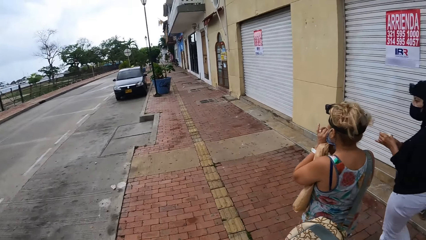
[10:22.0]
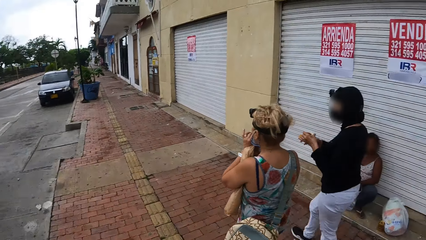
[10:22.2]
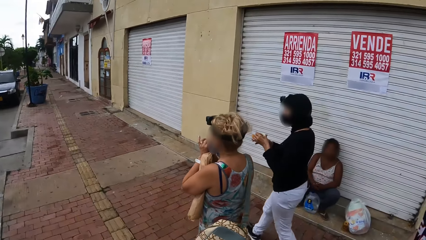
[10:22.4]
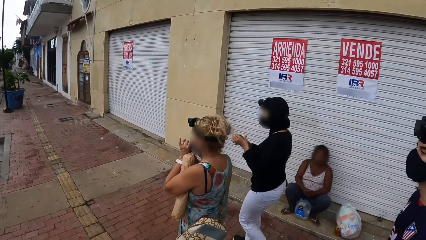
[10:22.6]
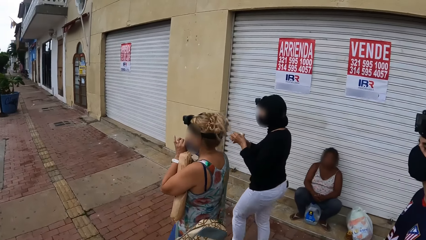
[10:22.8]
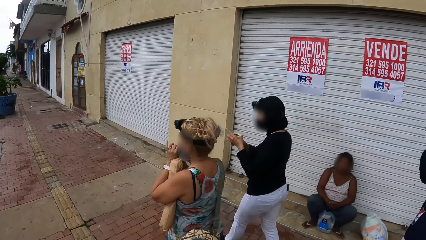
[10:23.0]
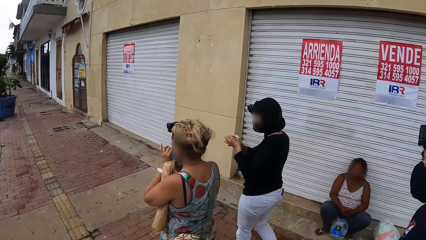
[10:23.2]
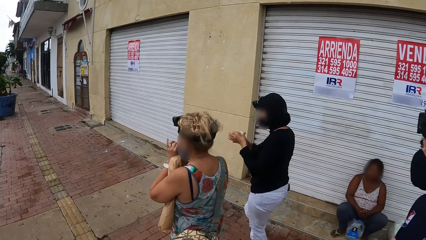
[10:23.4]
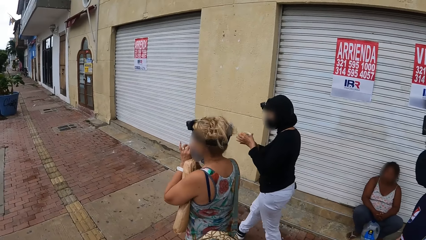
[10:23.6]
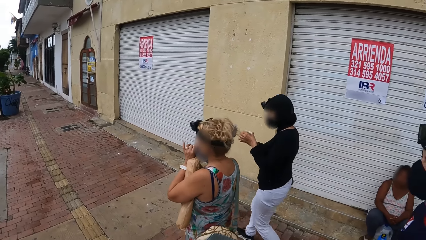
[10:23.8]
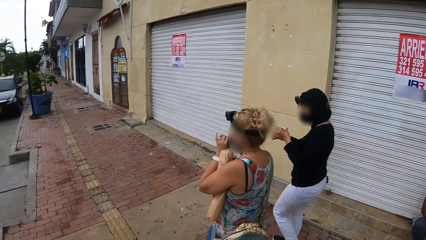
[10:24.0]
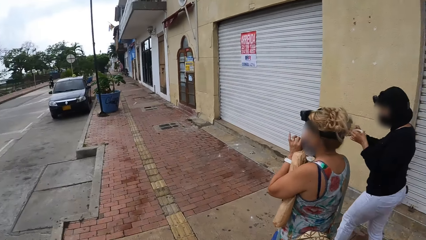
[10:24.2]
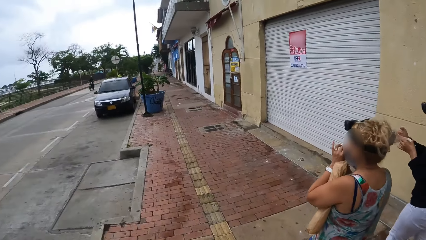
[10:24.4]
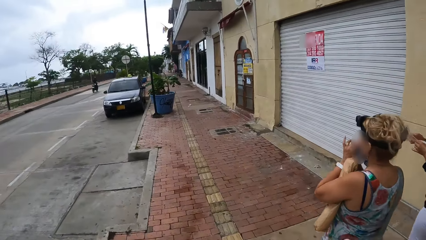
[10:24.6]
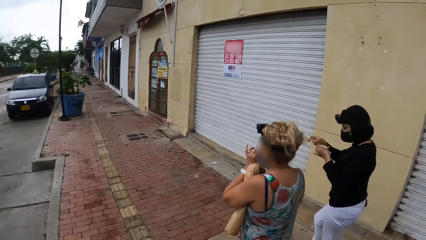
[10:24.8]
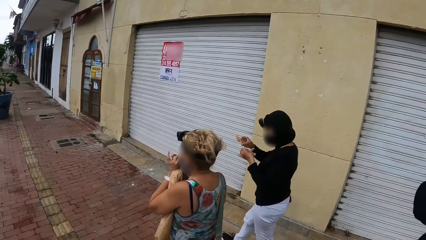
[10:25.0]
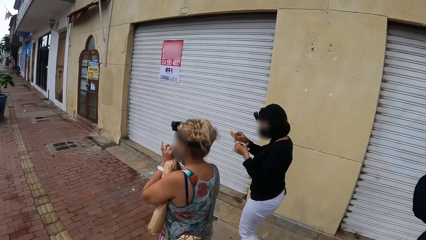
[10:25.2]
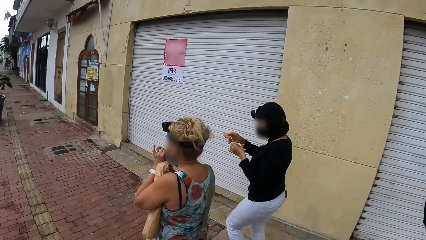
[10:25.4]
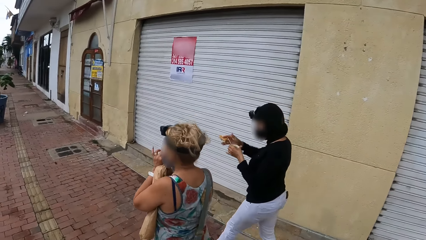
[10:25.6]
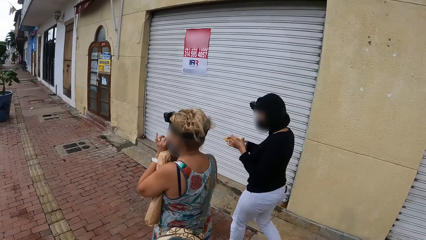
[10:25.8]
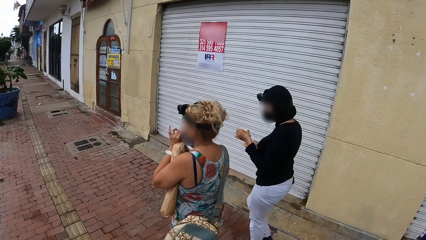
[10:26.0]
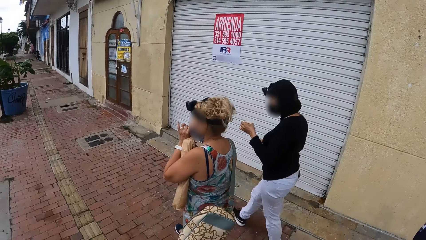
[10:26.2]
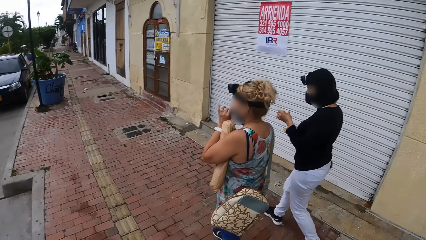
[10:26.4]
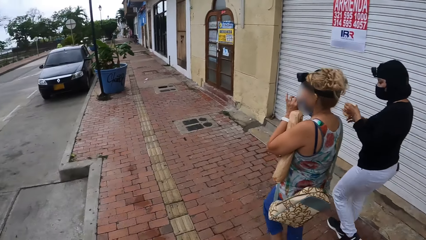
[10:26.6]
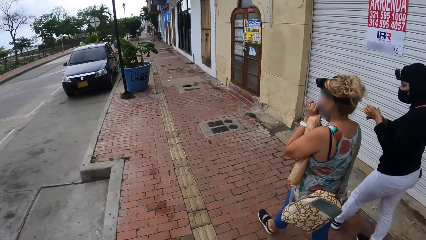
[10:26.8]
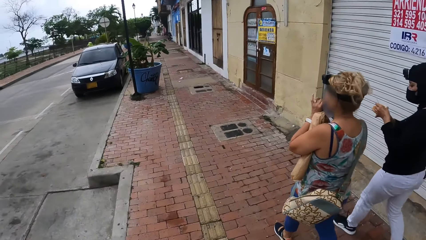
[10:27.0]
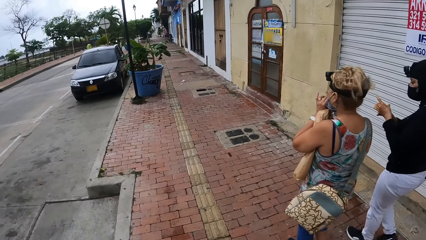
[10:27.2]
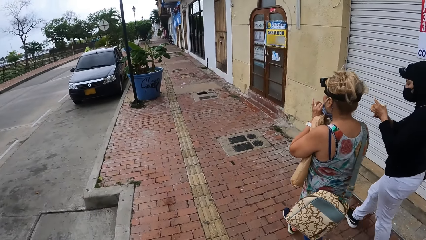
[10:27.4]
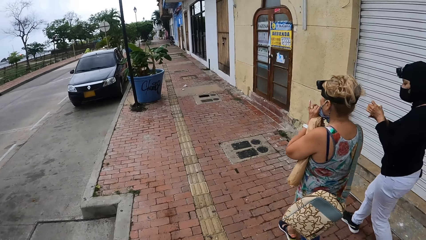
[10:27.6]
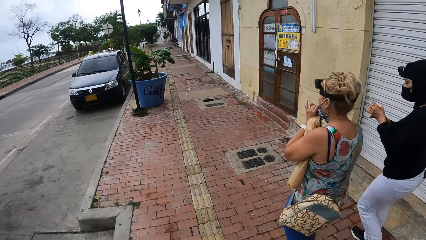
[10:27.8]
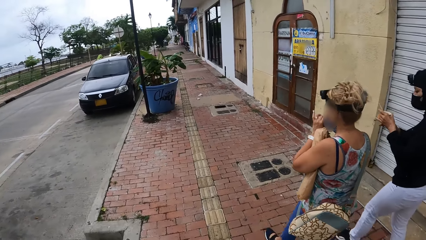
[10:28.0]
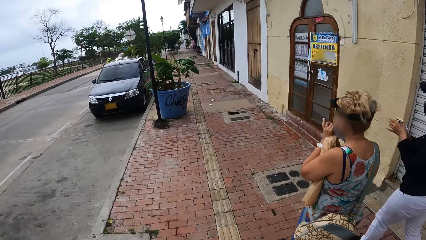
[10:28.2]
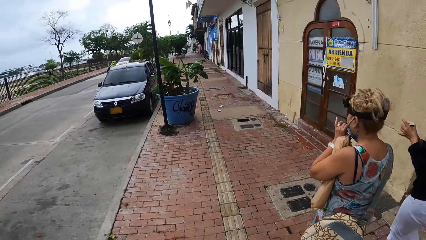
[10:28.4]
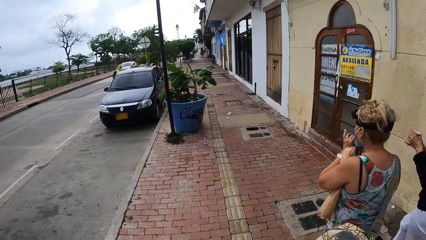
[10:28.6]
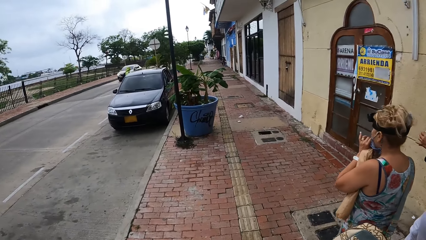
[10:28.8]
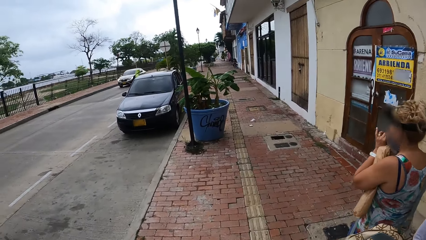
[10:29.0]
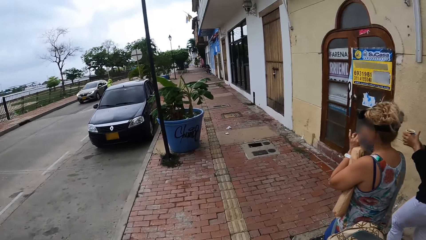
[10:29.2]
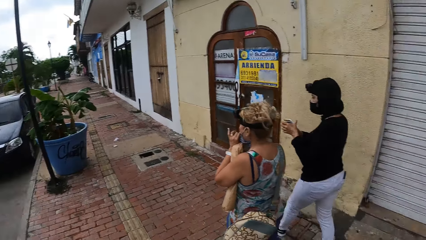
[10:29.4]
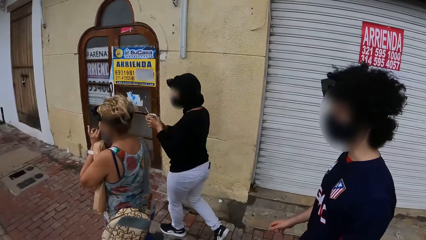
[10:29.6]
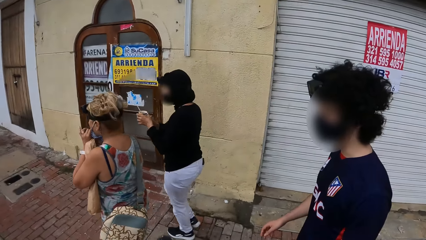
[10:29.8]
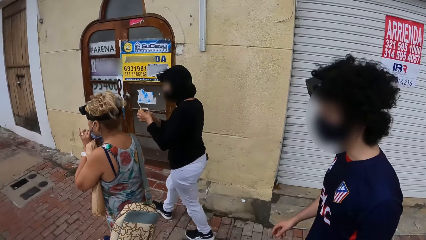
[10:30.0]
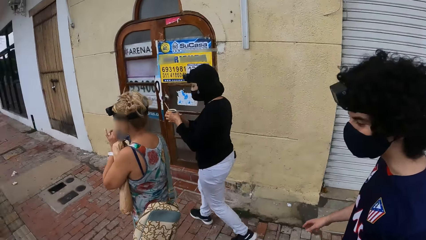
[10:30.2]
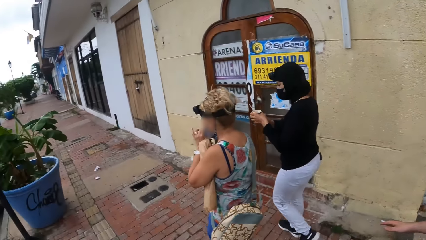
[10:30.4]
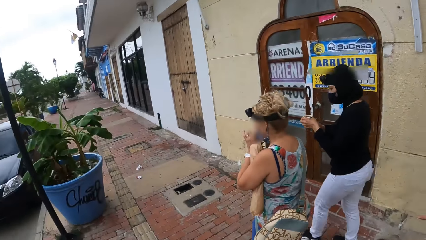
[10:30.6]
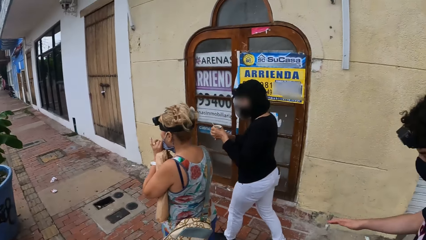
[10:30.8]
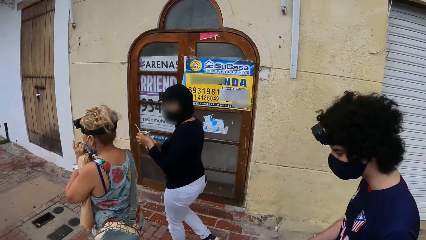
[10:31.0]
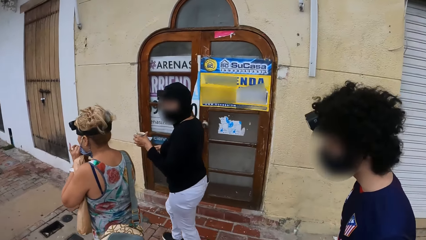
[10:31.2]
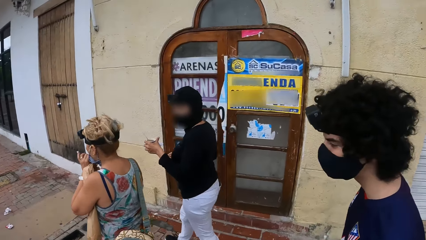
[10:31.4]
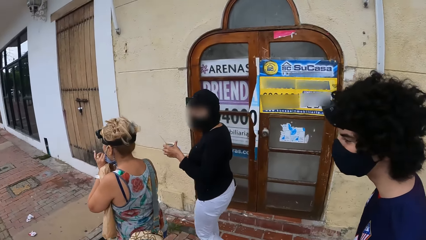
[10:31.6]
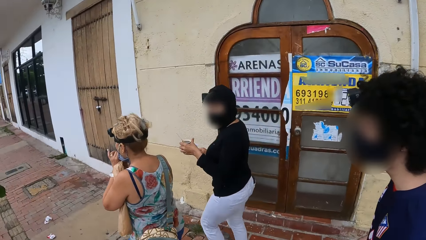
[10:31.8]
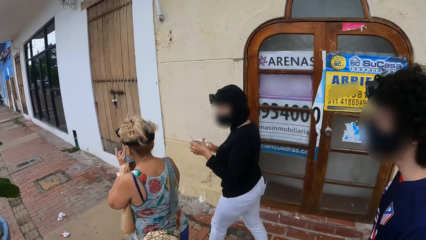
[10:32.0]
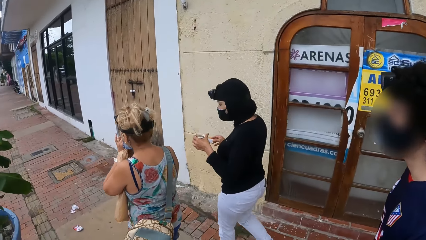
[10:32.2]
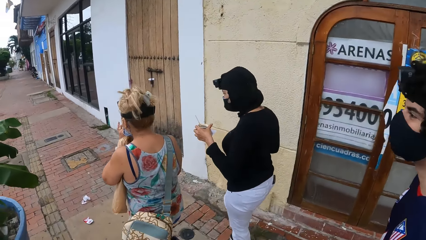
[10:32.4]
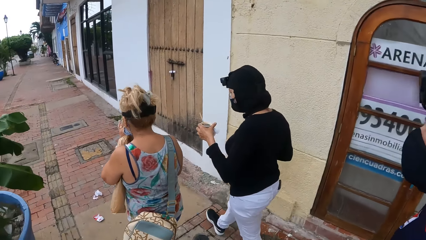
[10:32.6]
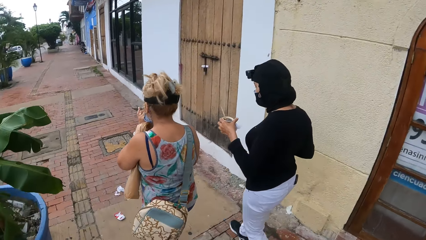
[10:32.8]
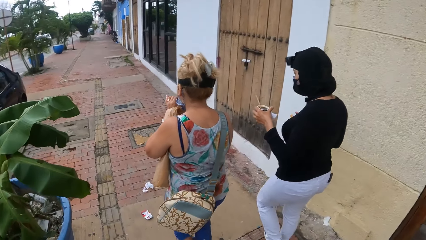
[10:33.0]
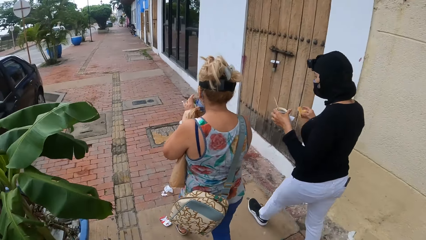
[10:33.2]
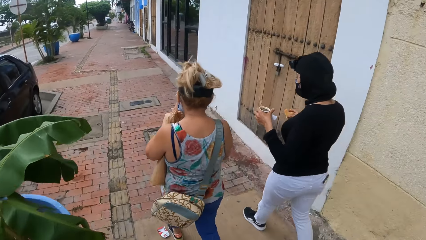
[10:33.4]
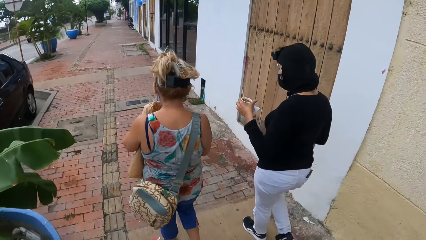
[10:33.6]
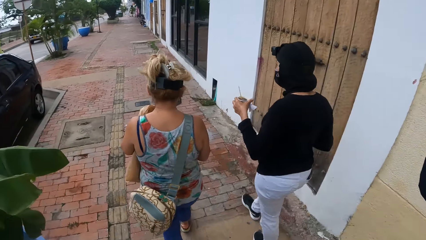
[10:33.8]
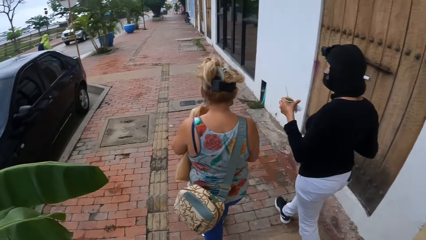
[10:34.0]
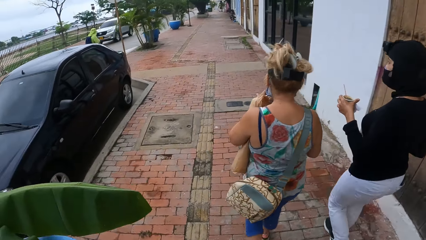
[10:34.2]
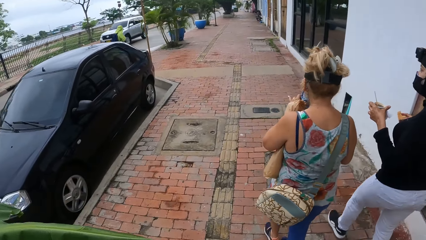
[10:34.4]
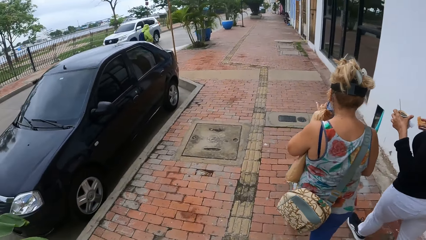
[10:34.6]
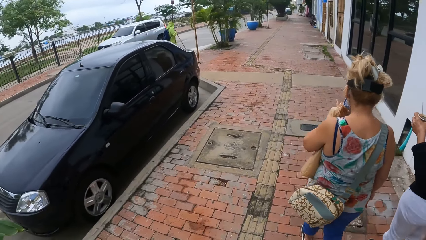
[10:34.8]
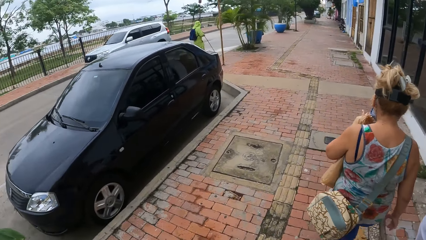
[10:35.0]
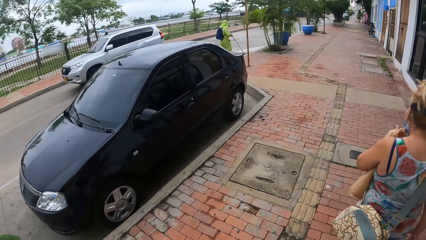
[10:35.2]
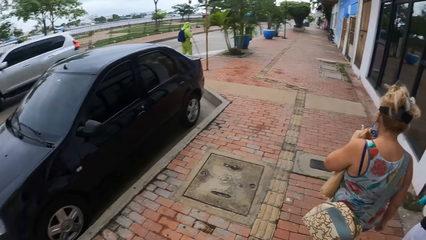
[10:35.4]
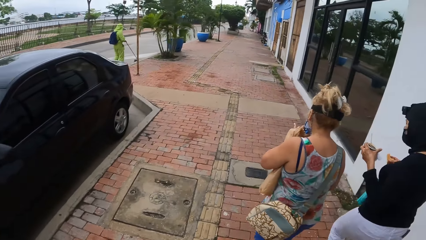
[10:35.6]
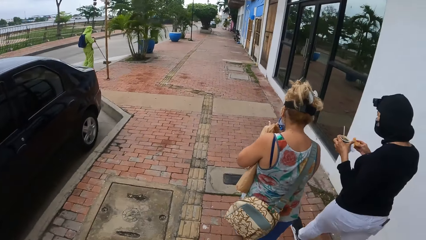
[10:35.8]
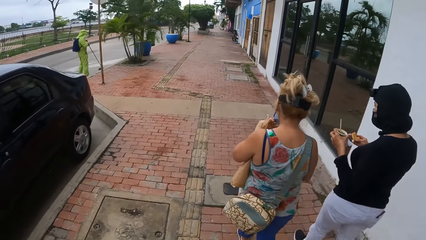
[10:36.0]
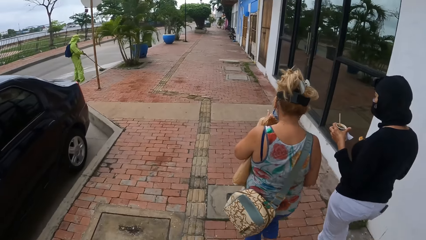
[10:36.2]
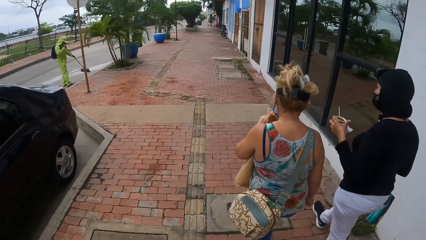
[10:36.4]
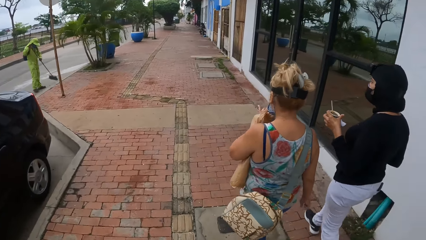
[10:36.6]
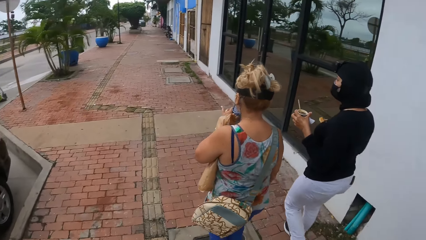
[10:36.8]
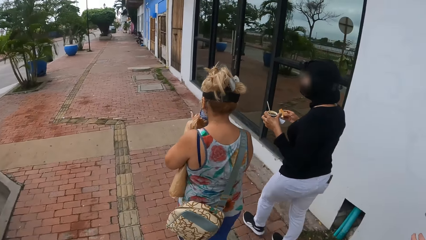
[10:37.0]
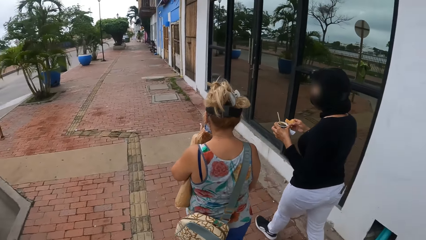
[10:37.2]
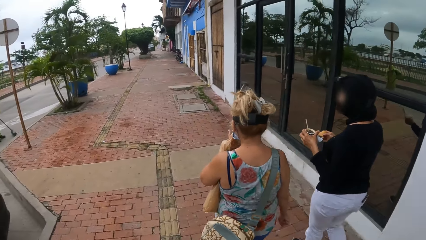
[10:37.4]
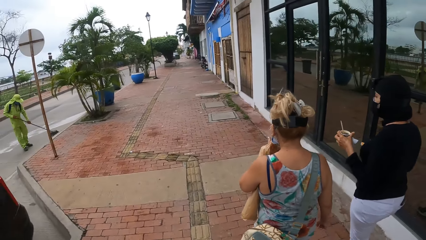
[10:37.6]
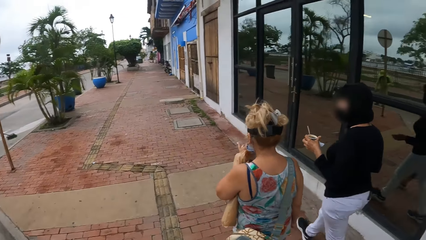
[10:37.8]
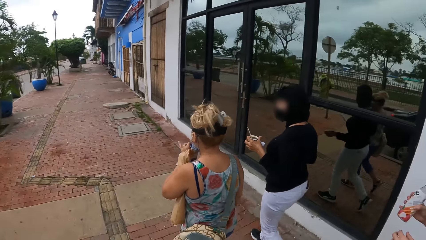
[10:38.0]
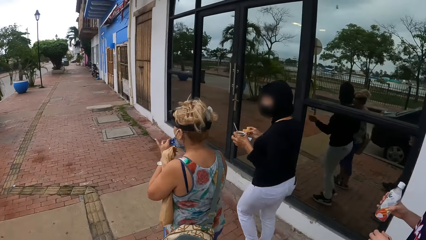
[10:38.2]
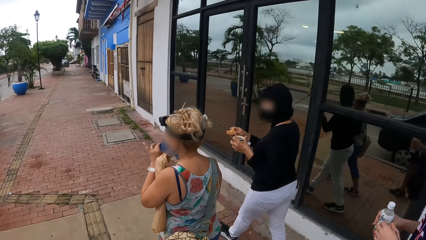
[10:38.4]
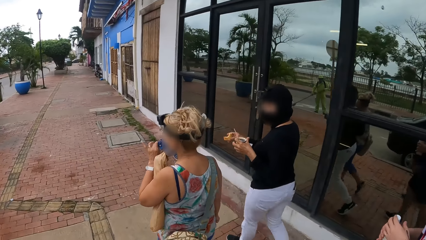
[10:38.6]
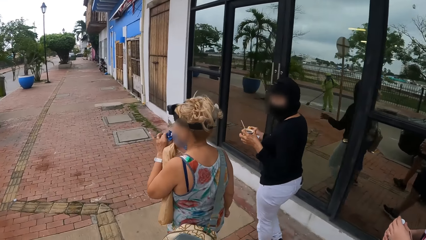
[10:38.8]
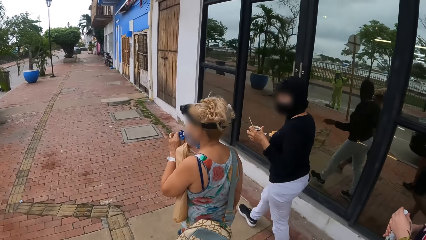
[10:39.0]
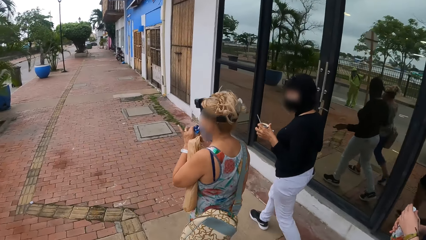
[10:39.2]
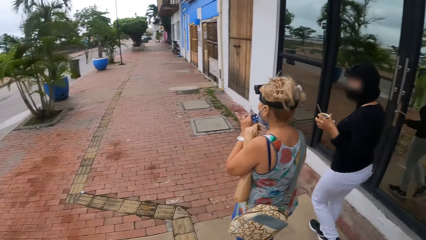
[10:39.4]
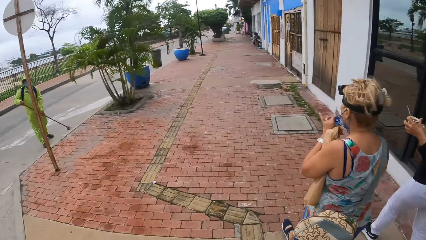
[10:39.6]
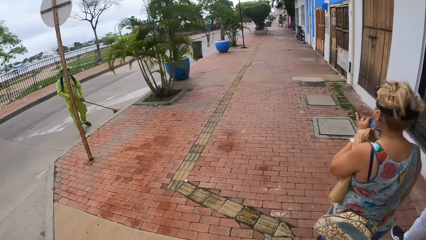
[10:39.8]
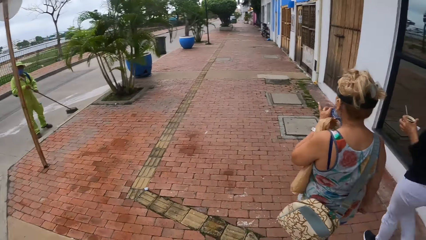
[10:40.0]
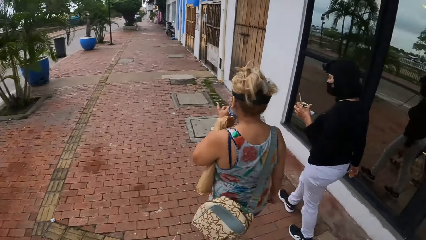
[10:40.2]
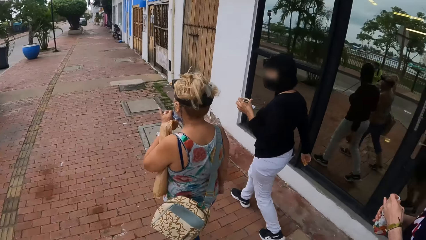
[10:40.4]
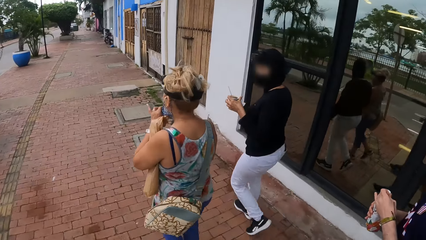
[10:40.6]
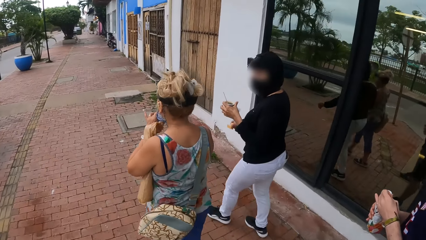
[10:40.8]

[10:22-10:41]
People walk down the road. Women walk along the road. The people walk down the road. The women walk along the road. The camera wearer looks around. The people walk down the road. The camera wearer walks around. The women walk along the road. The people walk down the road. The women walk along the road. The people walk down the road.
